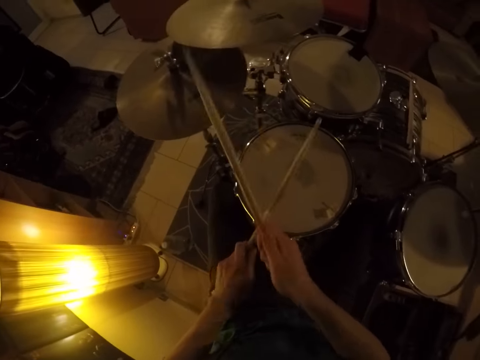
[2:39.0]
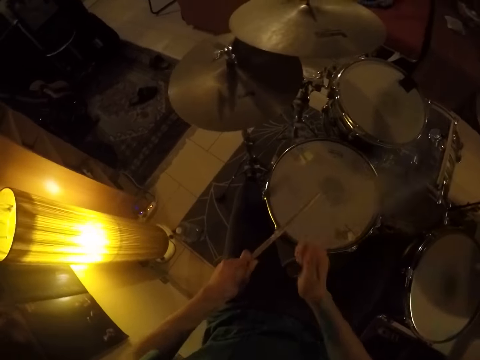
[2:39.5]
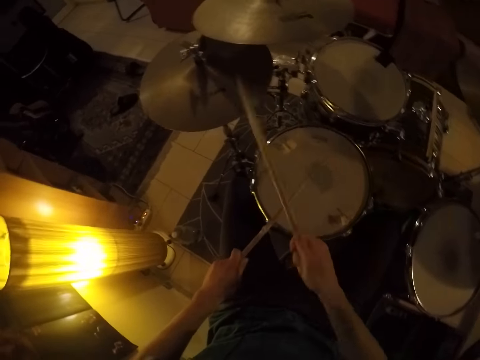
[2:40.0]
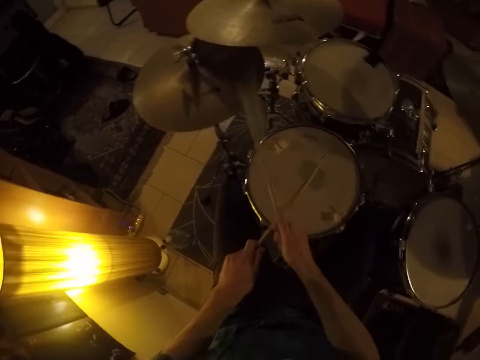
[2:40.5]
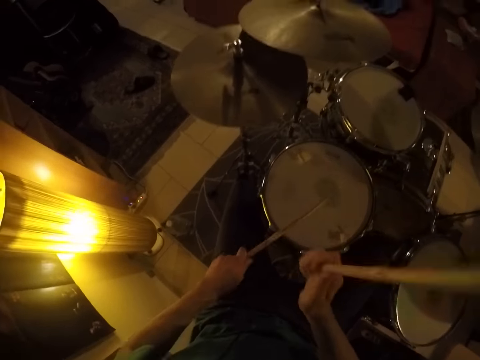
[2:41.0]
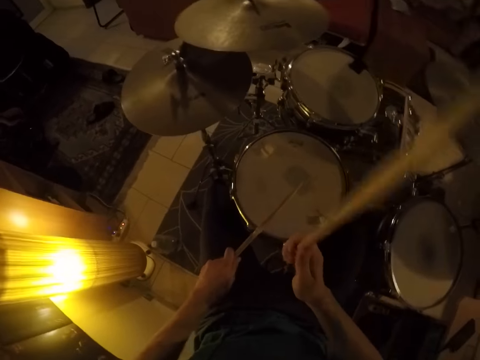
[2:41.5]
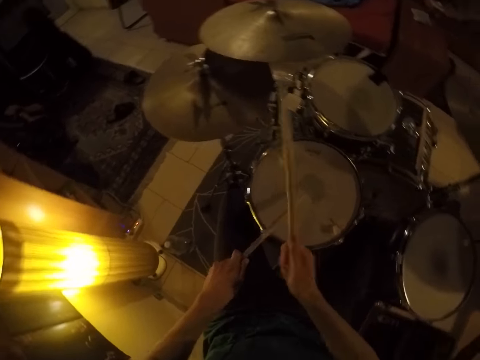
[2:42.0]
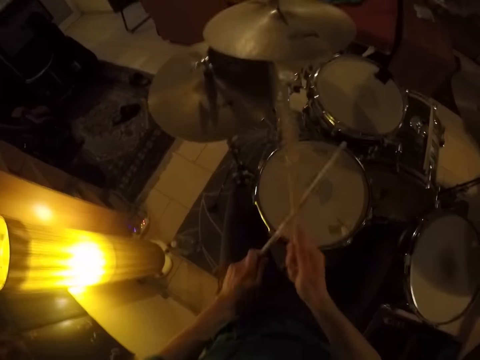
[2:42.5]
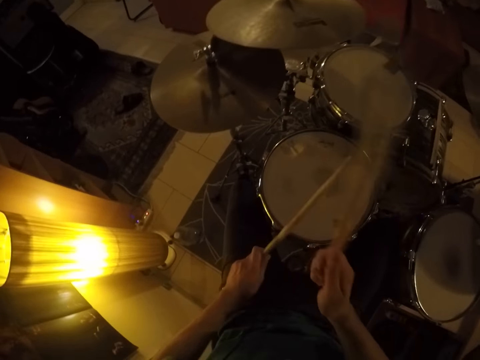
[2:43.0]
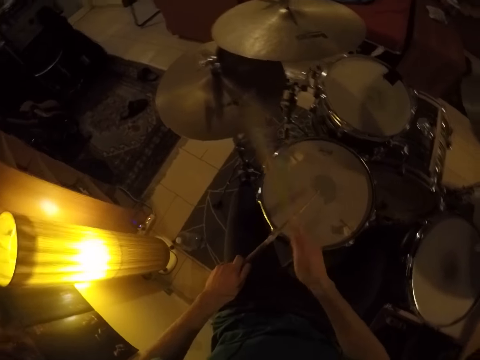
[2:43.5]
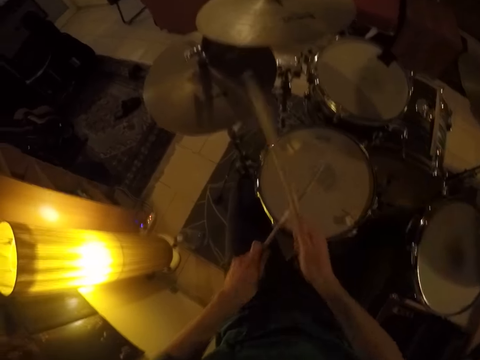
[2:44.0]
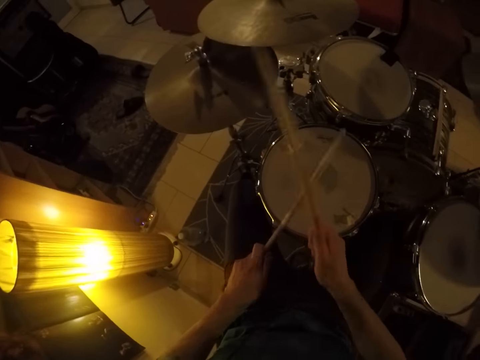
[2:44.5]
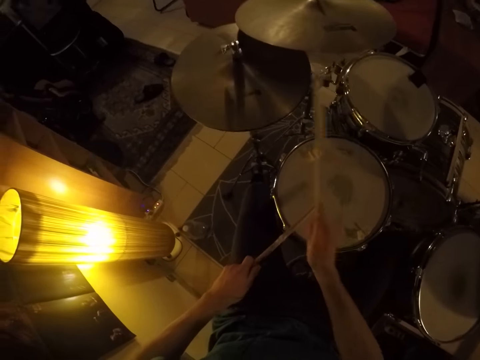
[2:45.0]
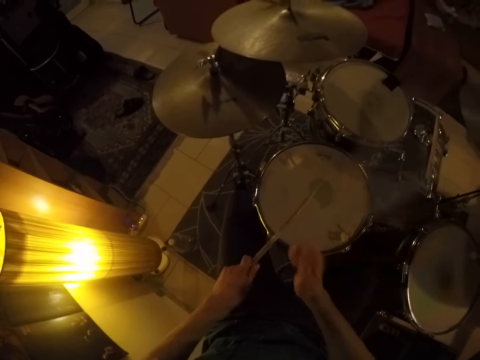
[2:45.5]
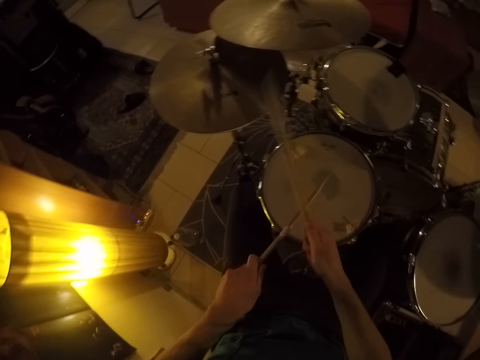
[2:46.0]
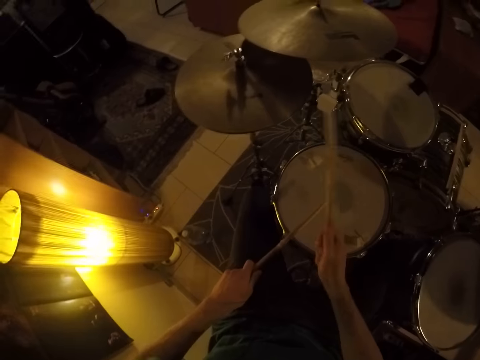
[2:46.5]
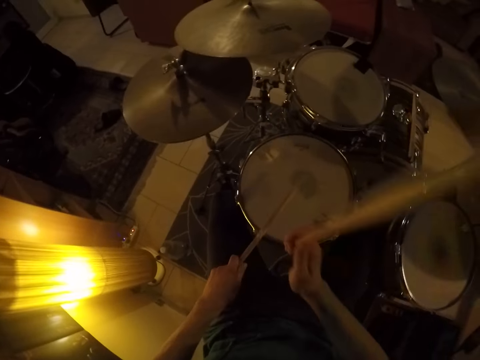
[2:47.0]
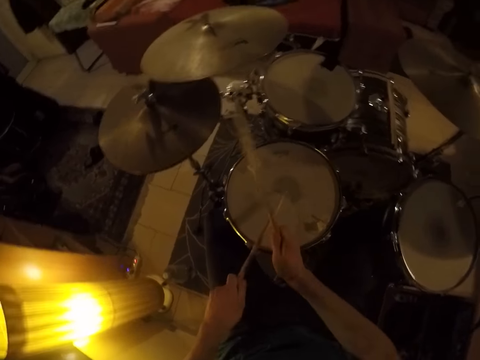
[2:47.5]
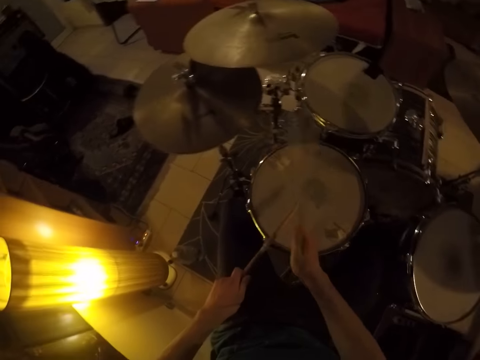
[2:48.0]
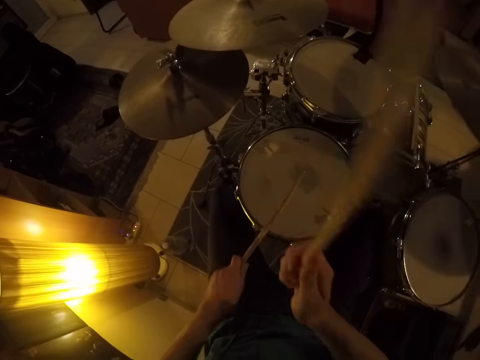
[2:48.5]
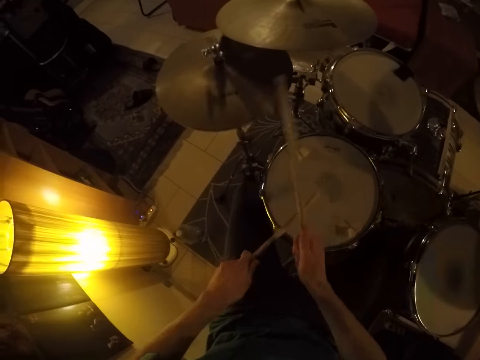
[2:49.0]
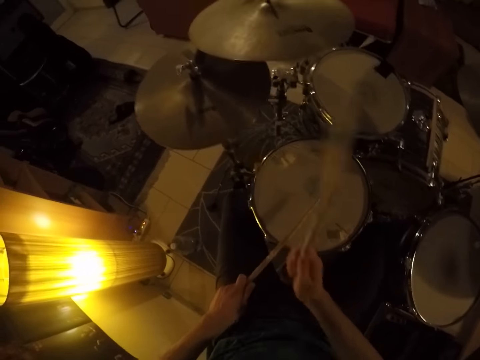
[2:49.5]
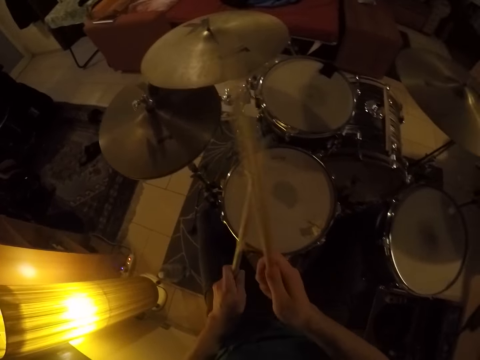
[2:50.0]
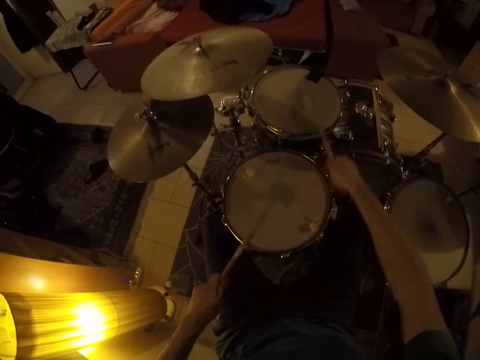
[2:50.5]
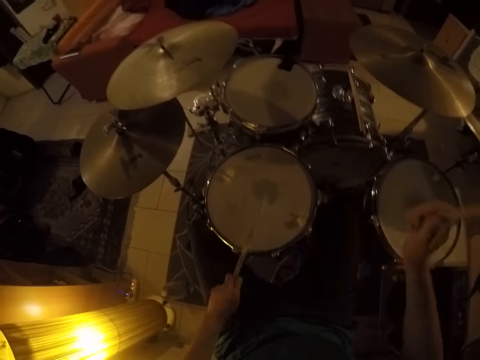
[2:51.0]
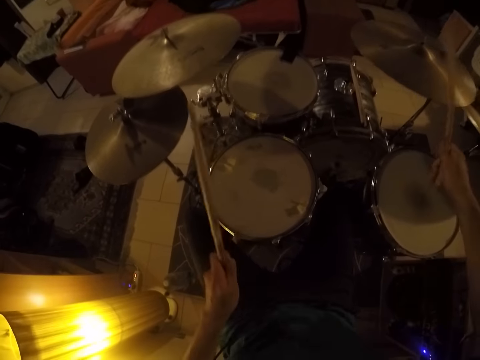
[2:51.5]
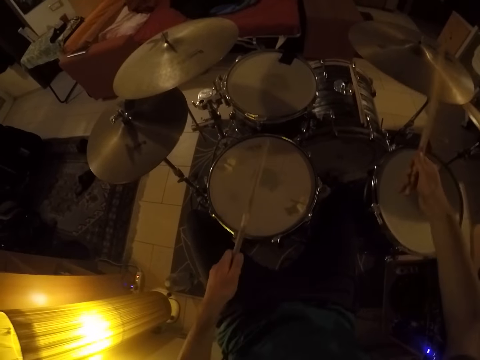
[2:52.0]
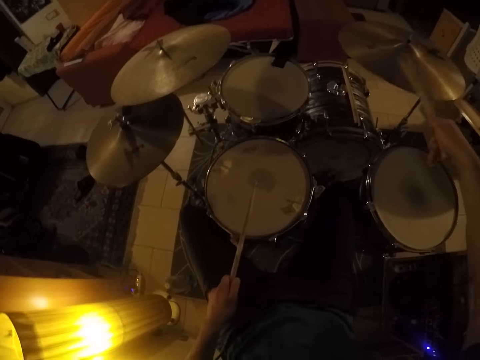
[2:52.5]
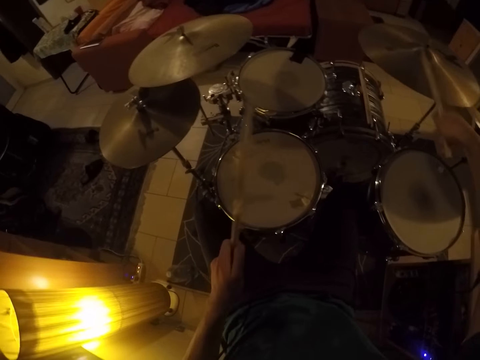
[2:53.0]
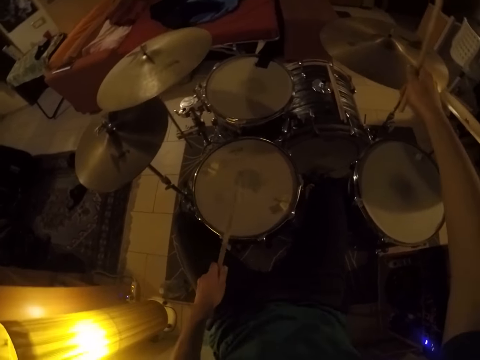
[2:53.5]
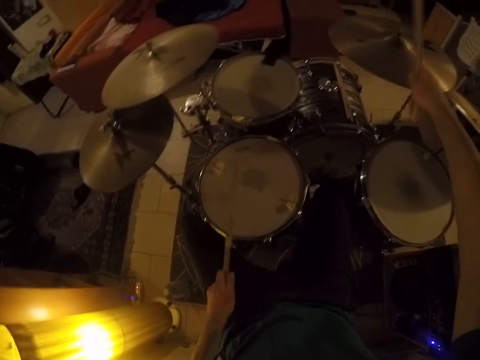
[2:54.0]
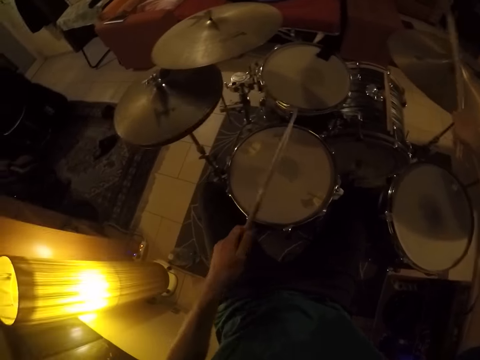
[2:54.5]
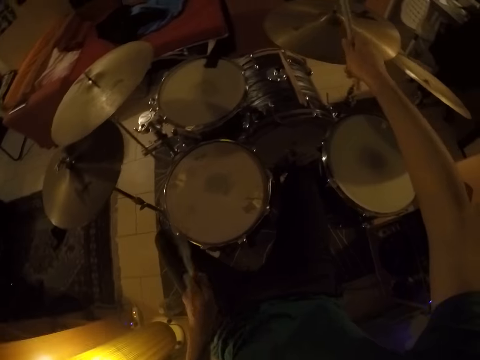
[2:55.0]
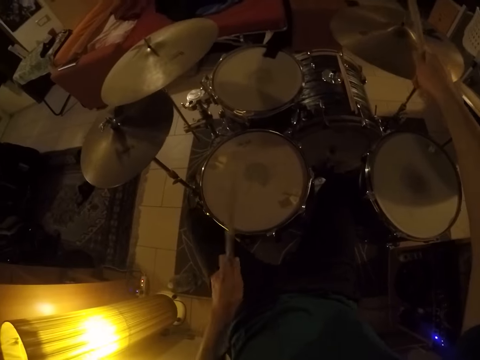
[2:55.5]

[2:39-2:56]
The camera wearer beats the drum set repeatedly.

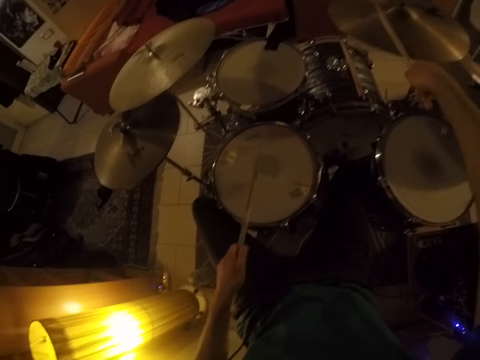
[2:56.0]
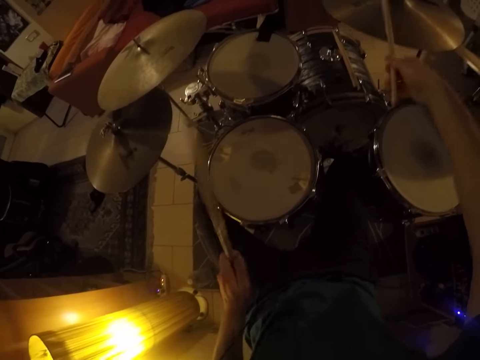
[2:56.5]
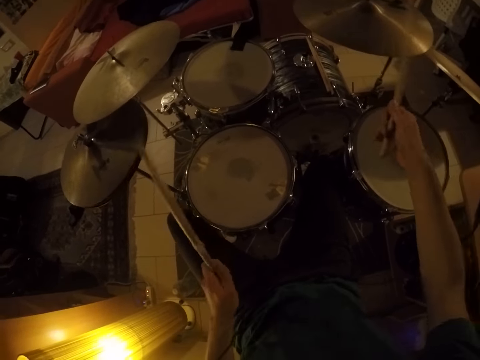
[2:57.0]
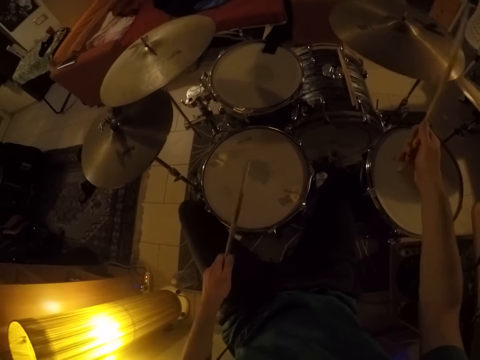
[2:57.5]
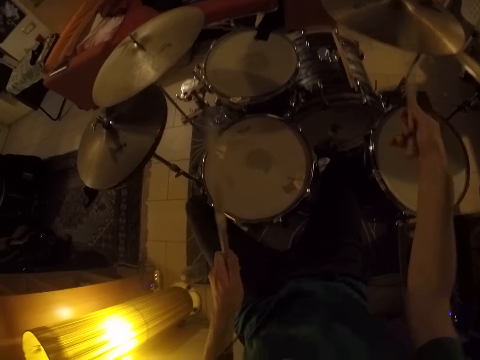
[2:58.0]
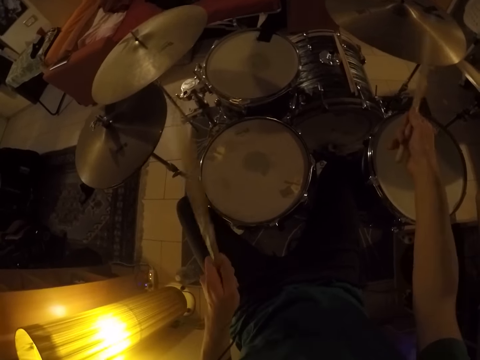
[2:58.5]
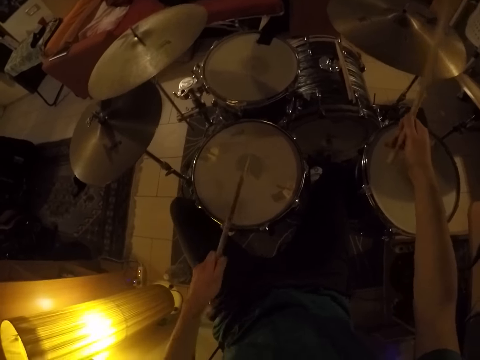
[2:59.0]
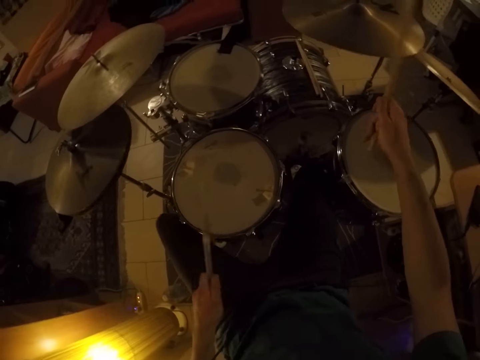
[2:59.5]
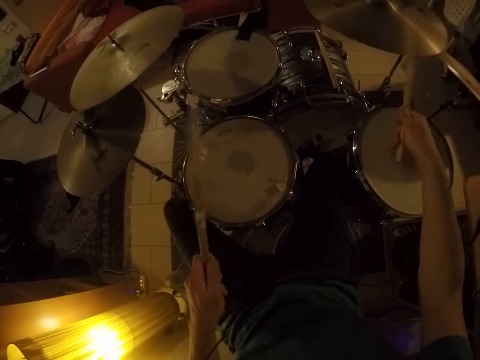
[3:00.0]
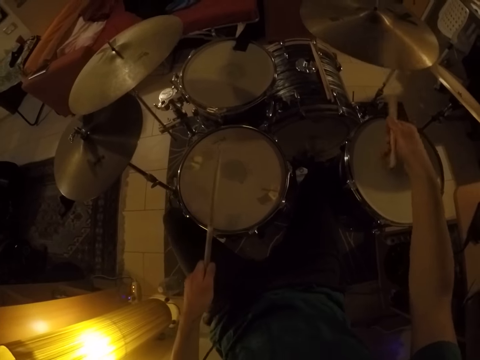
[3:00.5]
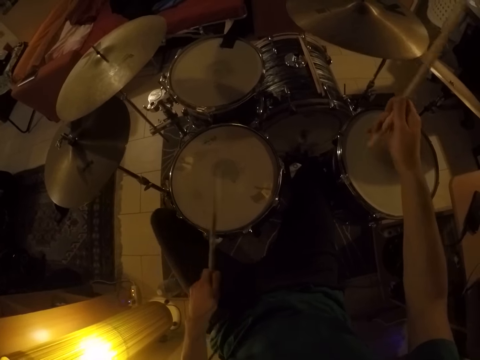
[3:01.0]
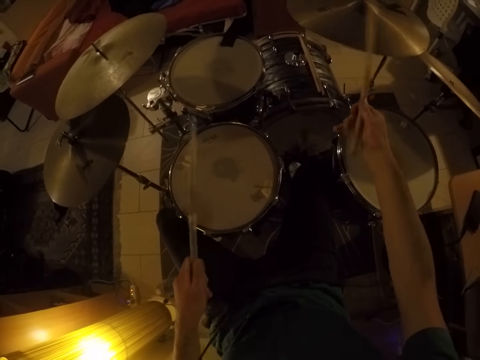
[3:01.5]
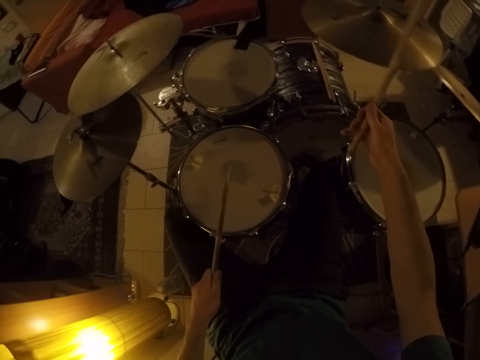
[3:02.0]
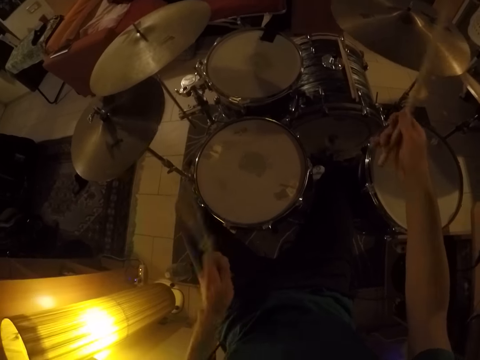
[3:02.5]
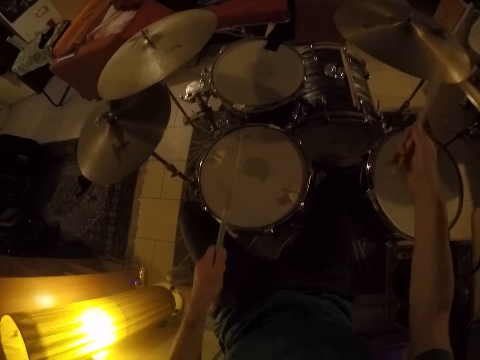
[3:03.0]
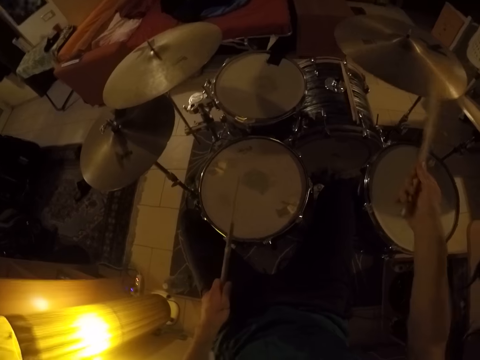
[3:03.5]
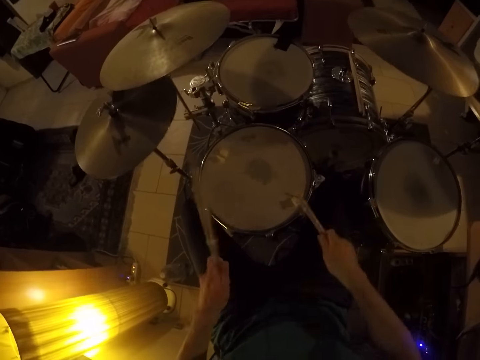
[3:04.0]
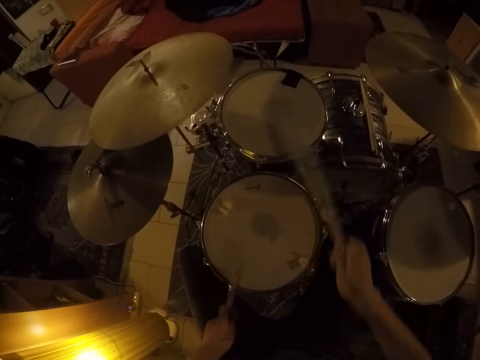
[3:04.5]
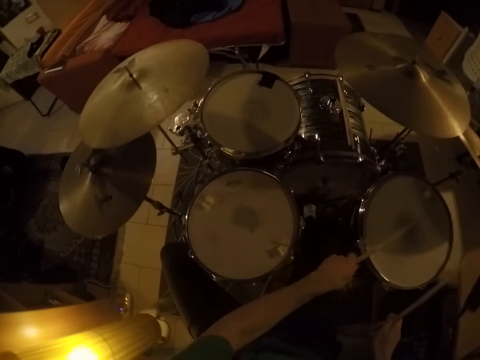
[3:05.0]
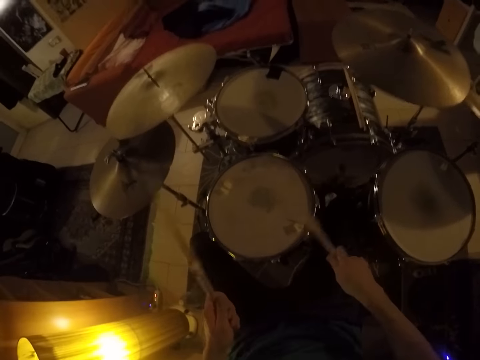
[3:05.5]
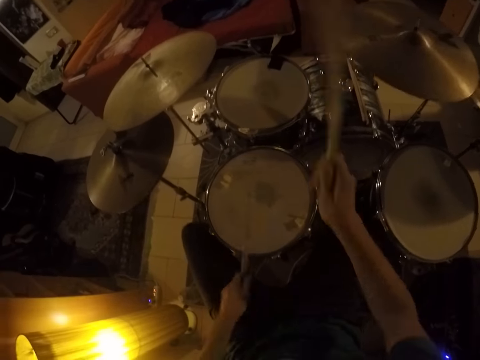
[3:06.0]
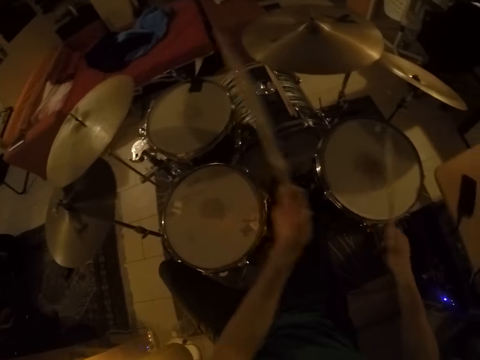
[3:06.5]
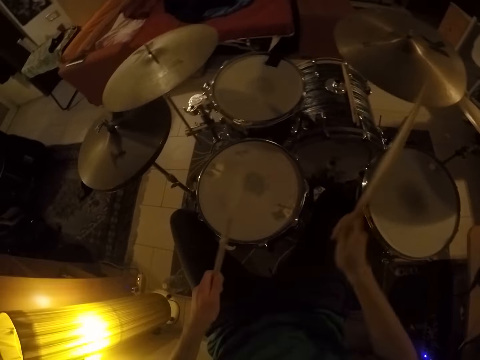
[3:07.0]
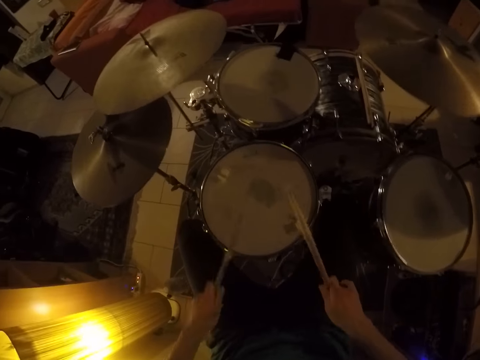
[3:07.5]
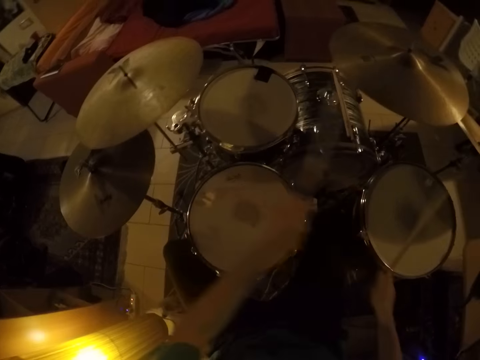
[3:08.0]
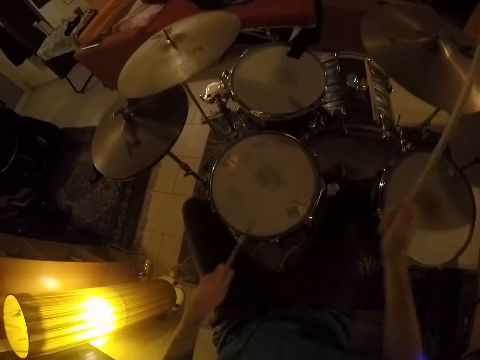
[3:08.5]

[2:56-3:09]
The camera wearer beats the drum set repeatedly.
